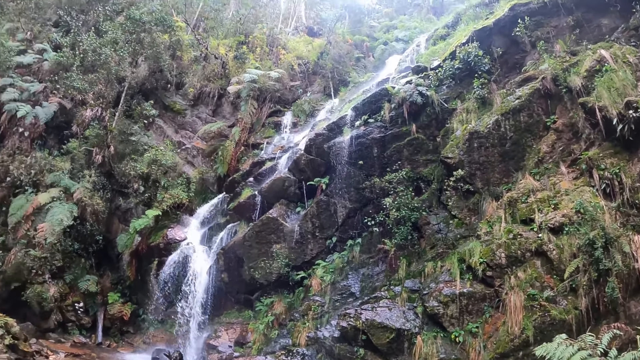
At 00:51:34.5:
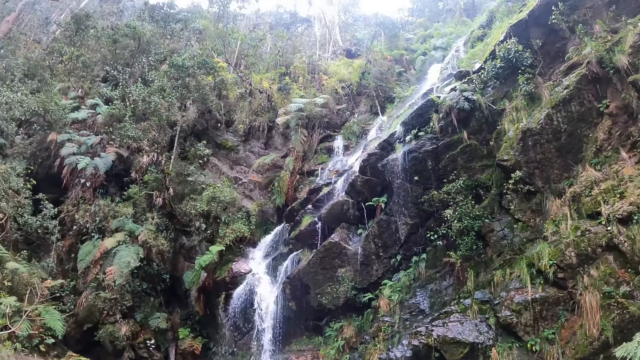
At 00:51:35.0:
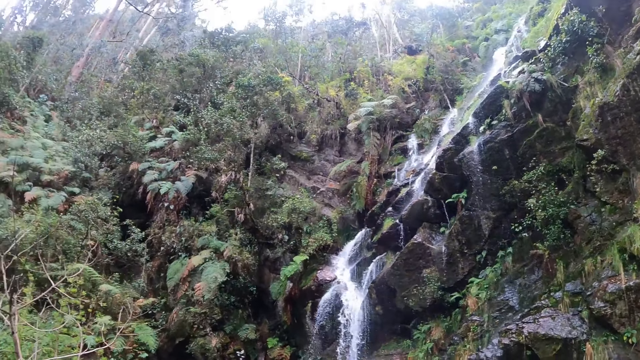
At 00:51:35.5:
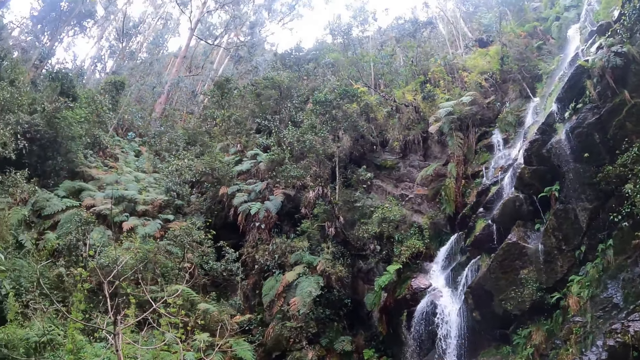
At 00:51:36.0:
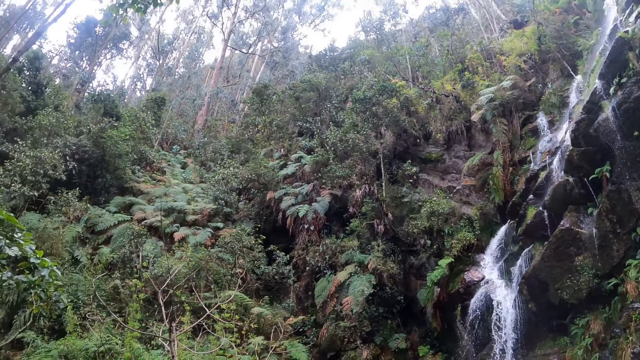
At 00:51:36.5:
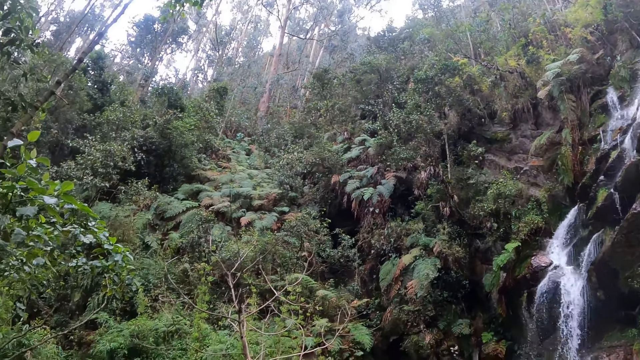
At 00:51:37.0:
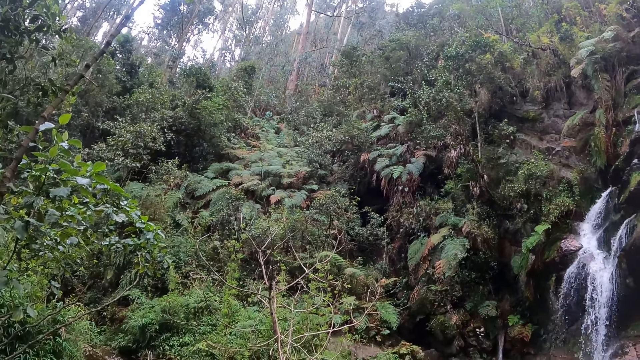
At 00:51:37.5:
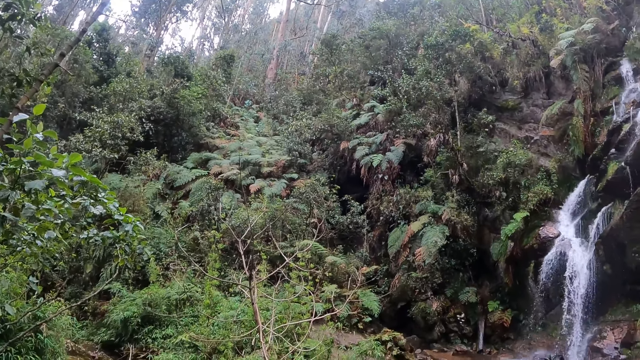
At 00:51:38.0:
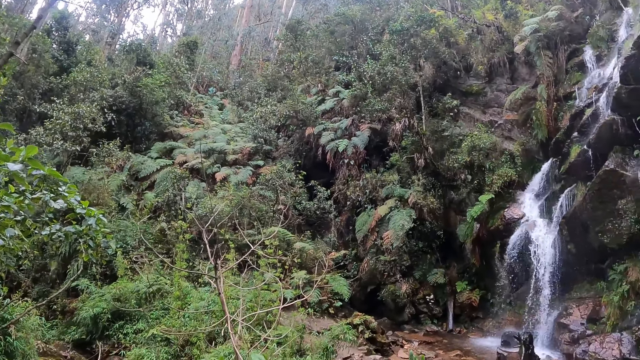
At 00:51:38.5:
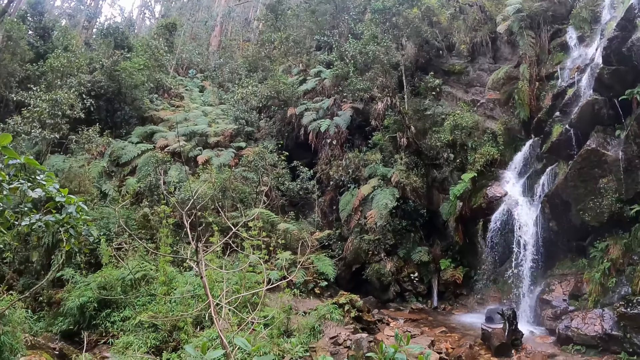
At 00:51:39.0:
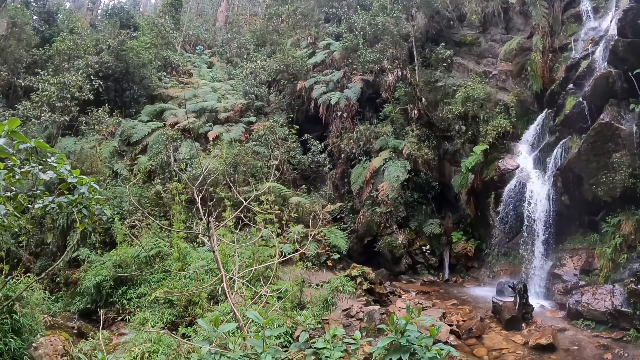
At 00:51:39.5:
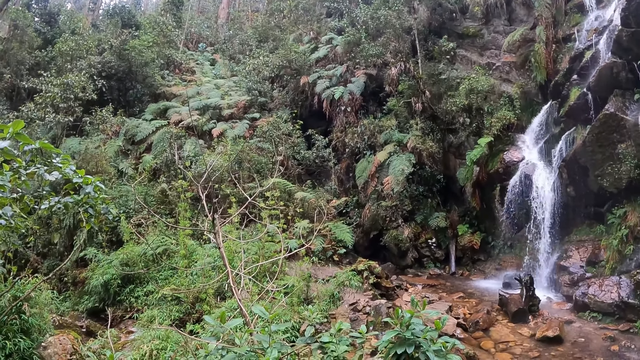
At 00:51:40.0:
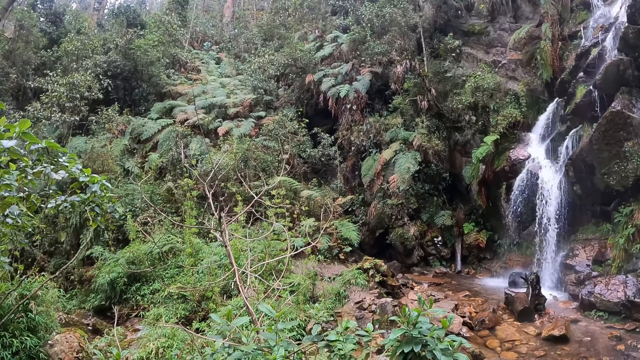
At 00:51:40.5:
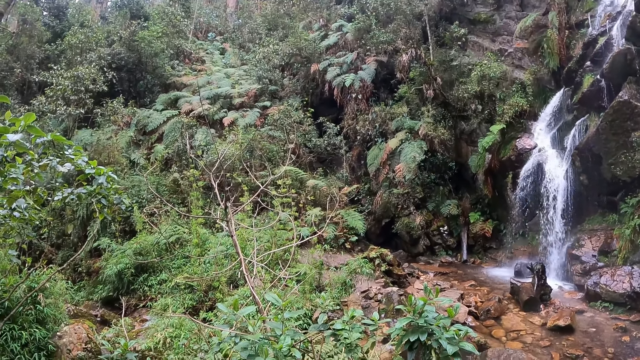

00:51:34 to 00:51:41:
The camera wearer looks around.

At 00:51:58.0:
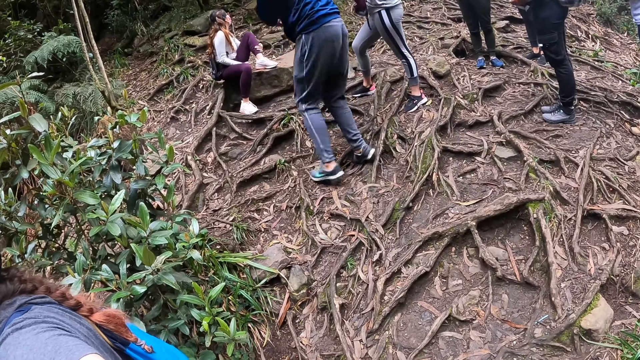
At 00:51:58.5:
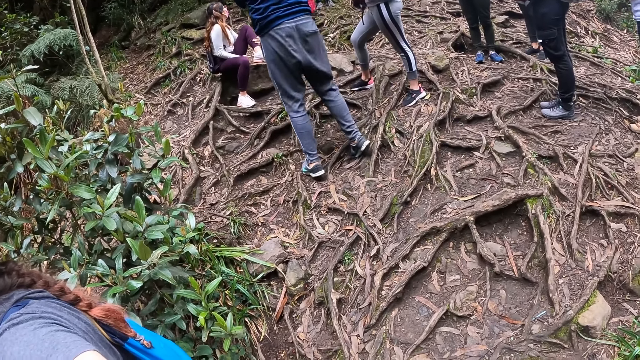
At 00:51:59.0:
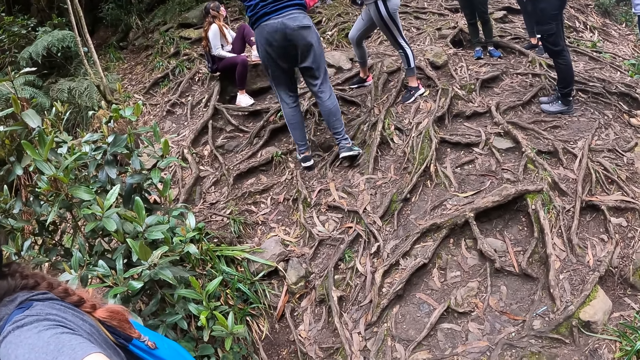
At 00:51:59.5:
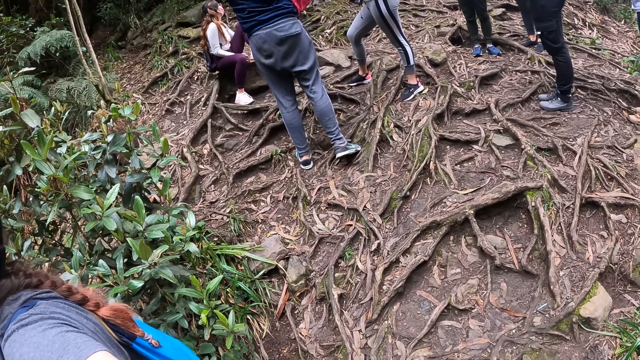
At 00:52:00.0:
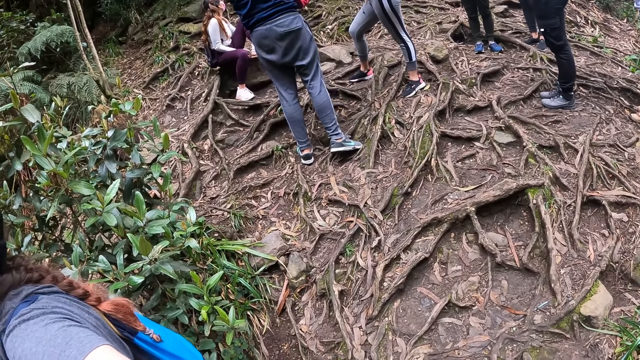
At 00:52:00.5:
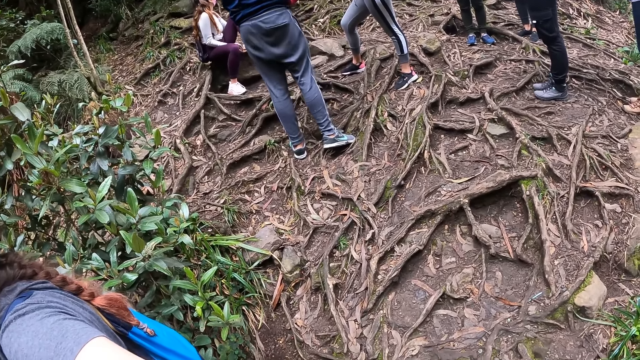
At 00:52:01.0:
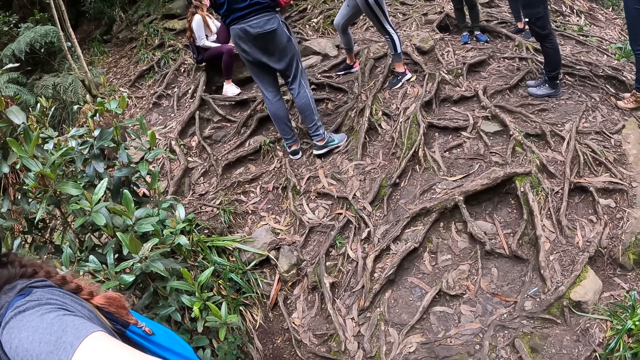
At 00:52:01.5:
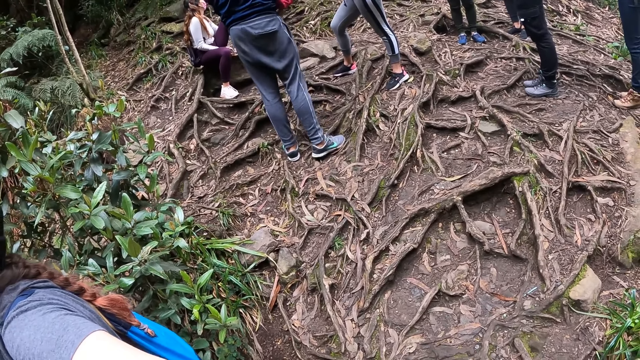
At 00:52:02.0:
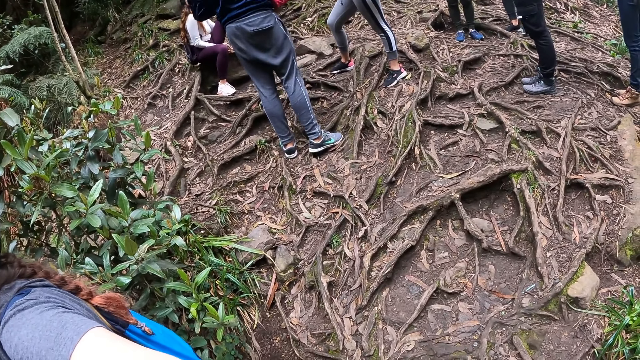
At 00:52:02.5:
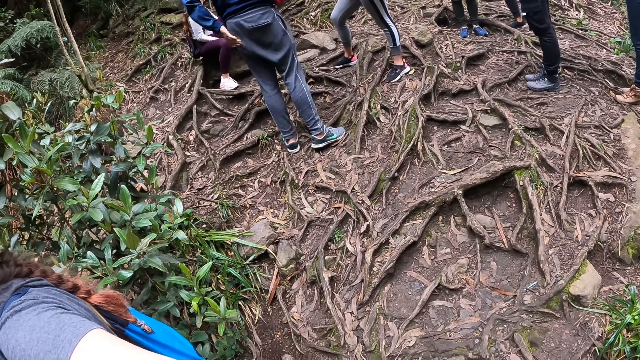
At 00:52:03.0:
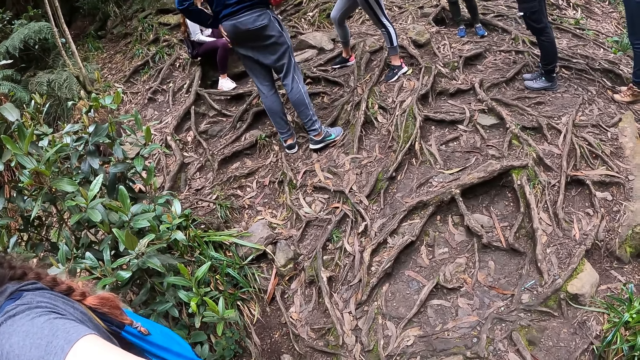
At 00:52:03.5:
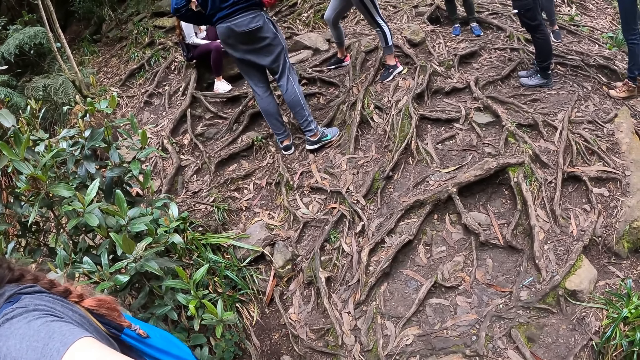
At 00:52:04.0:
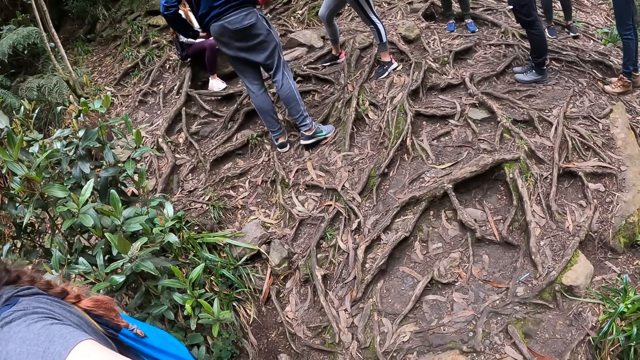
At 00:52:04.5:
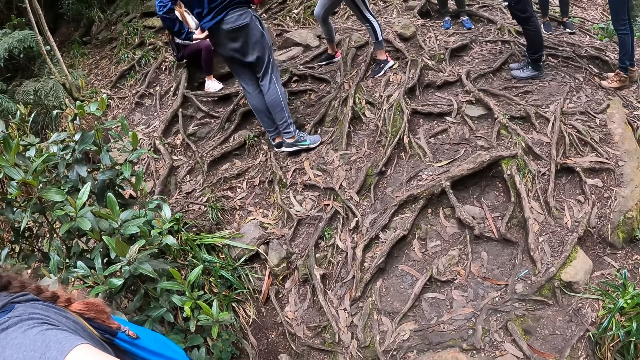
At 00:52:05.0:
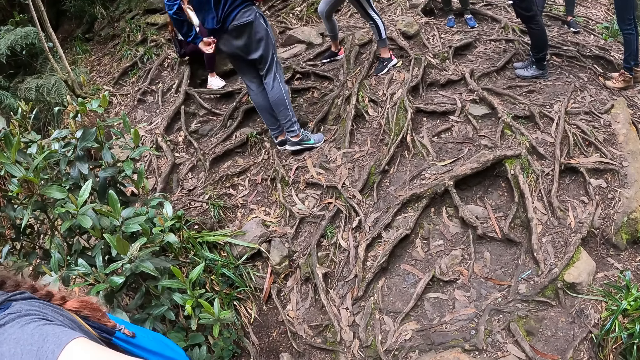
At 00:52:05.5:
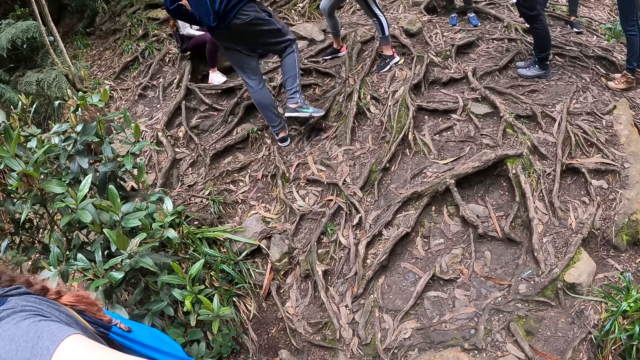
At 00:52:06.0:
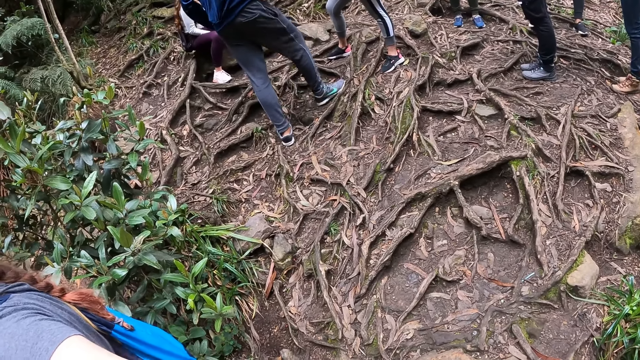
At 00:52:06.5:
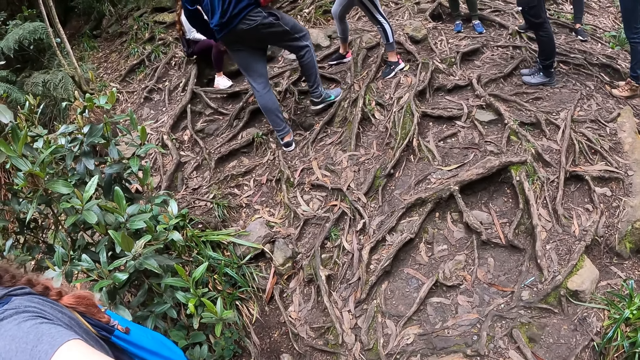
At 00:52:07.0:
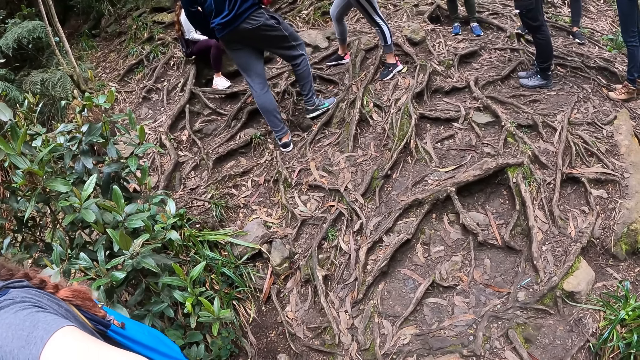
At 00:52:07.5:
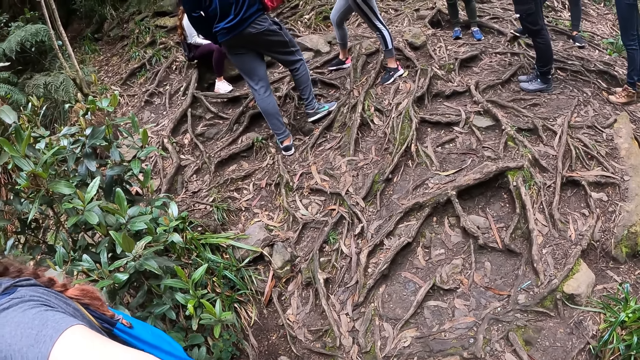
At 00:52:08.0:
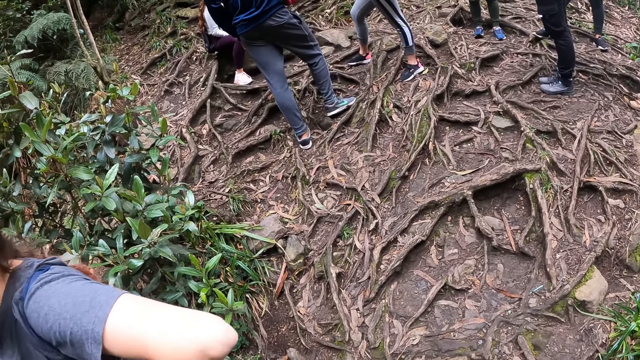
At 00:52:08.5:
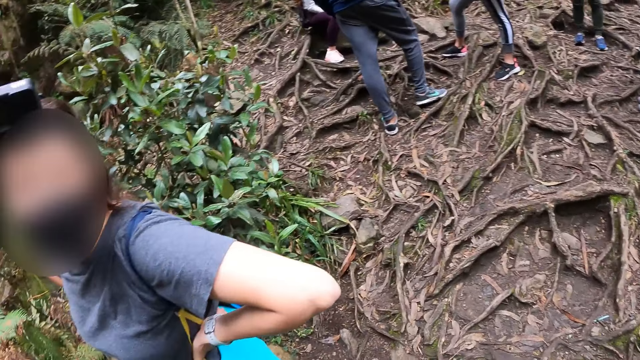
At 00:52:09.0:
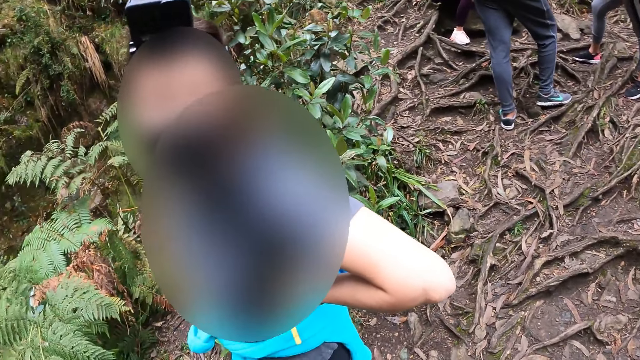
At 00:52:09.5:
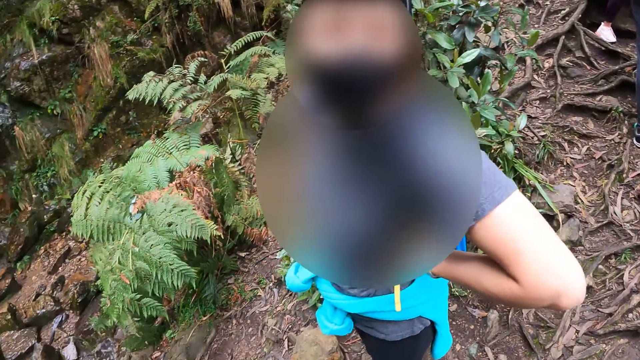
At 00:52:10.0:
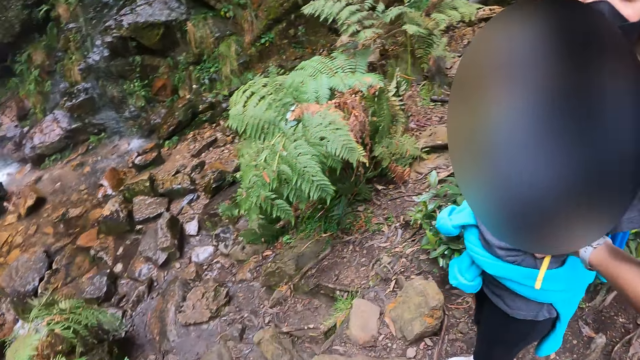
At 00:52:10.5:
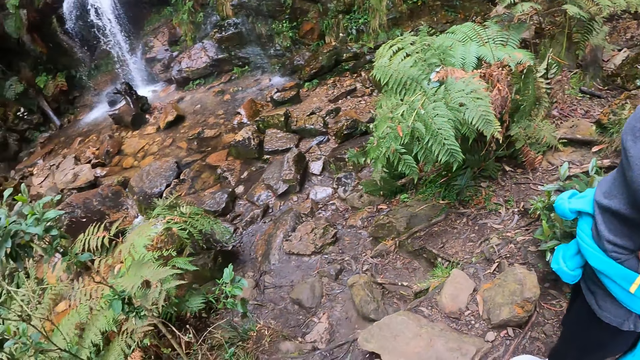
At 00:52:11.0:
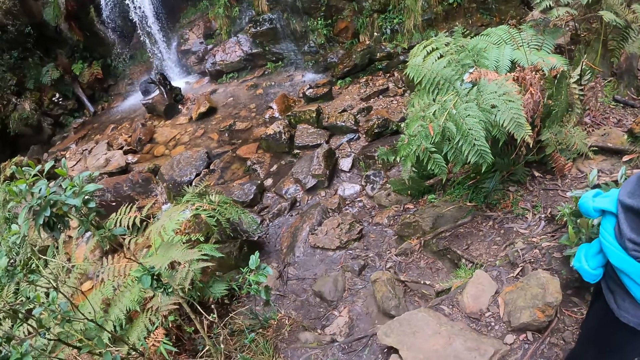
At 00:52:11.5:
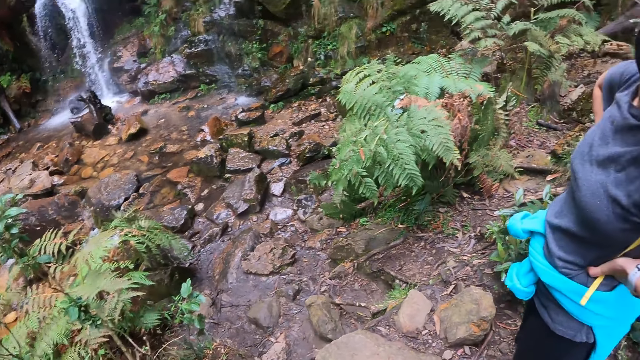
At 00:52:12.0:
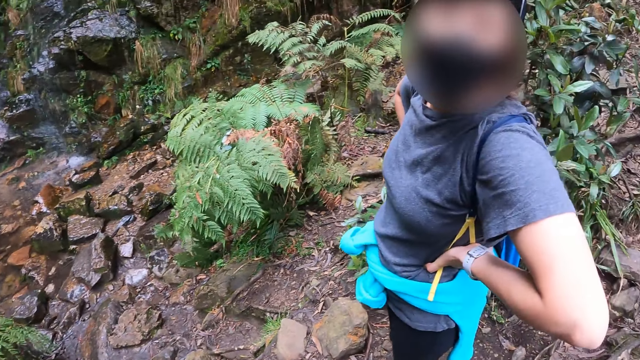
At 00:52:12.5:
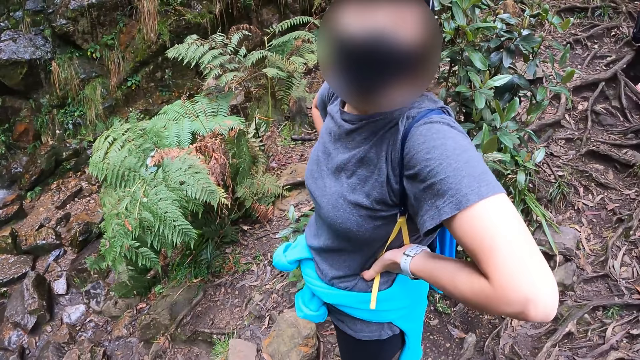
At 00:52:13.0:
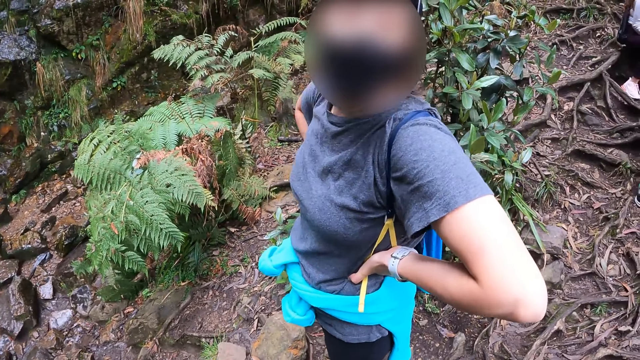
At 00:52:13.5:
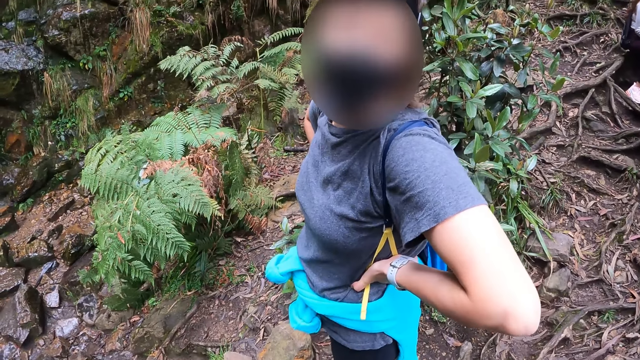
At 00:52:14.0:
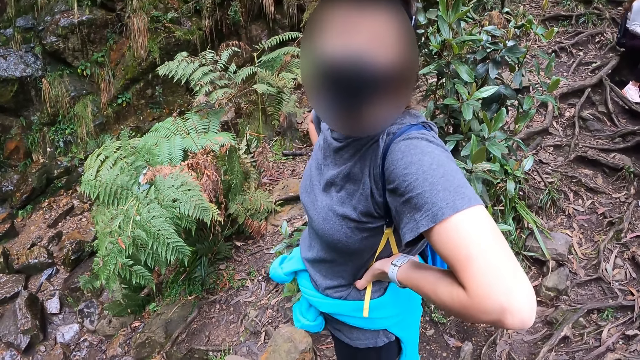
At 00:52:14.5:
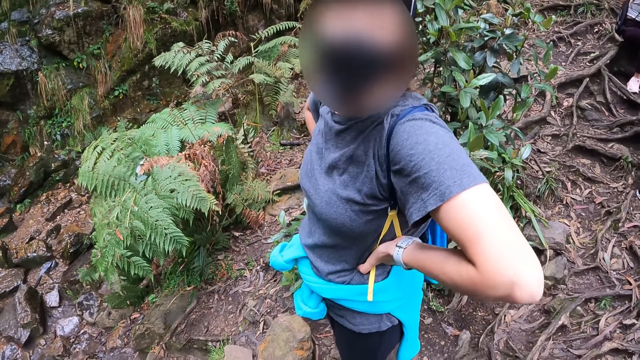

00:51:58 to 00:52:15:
The camera wearer looks down. They look around.
